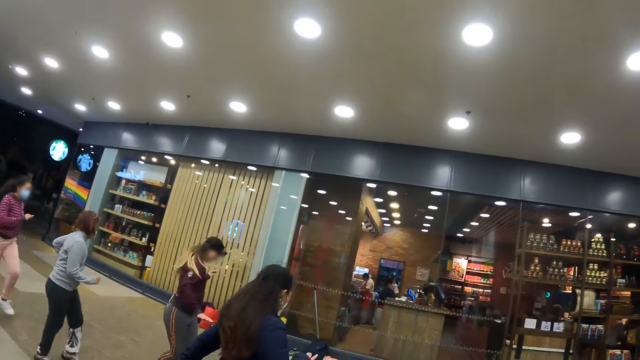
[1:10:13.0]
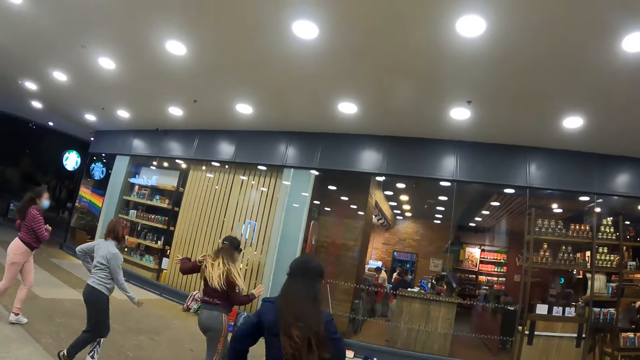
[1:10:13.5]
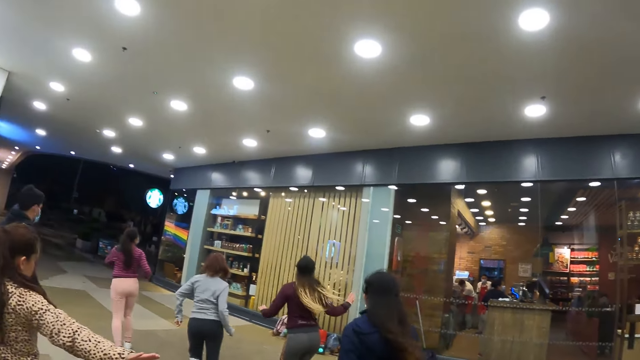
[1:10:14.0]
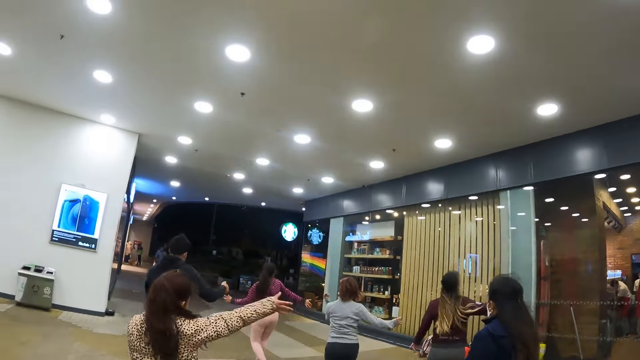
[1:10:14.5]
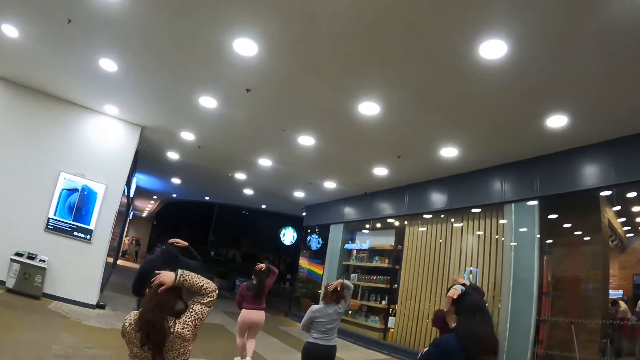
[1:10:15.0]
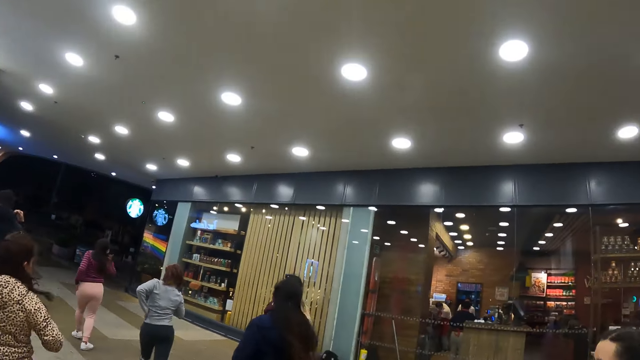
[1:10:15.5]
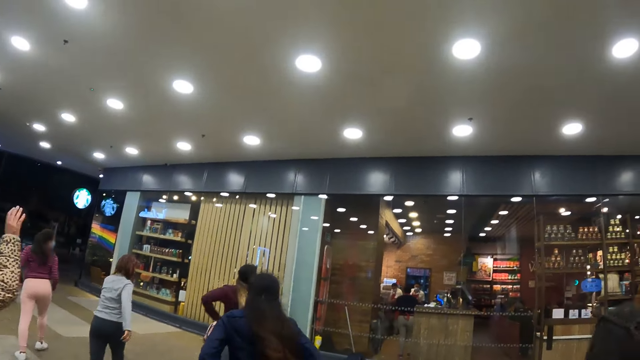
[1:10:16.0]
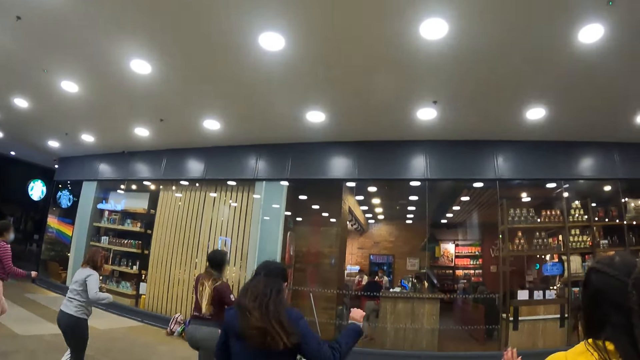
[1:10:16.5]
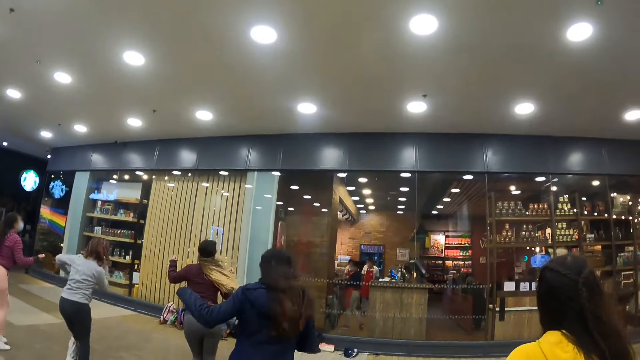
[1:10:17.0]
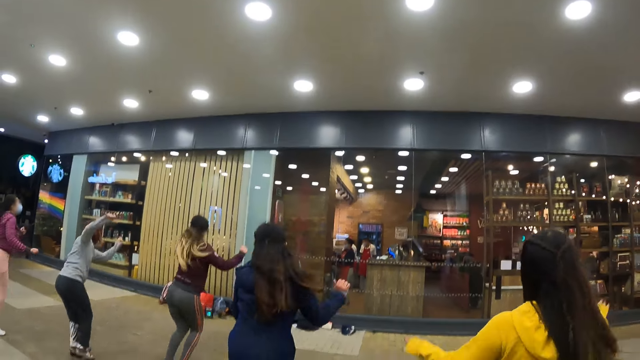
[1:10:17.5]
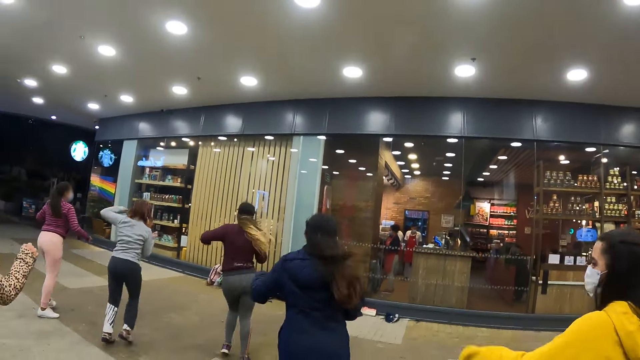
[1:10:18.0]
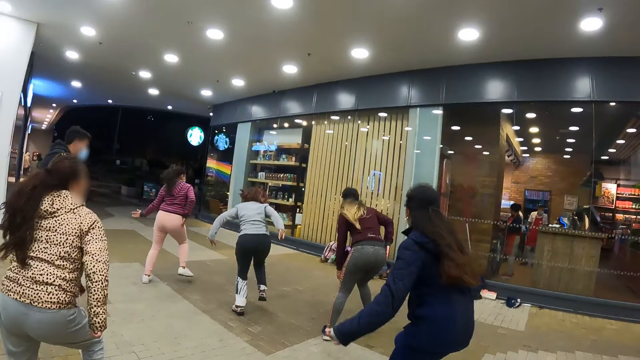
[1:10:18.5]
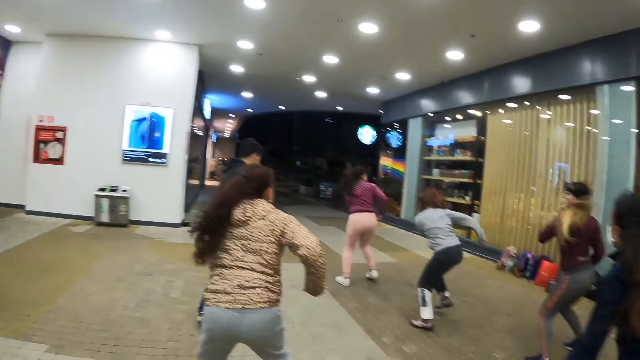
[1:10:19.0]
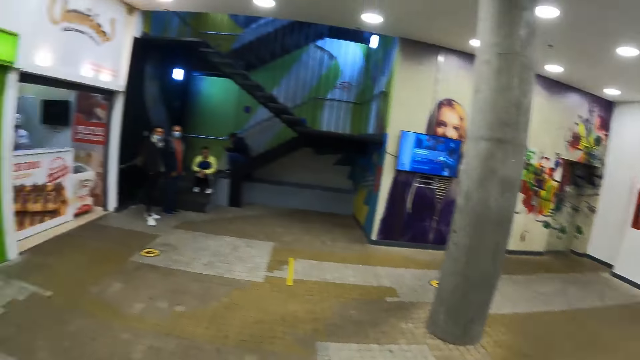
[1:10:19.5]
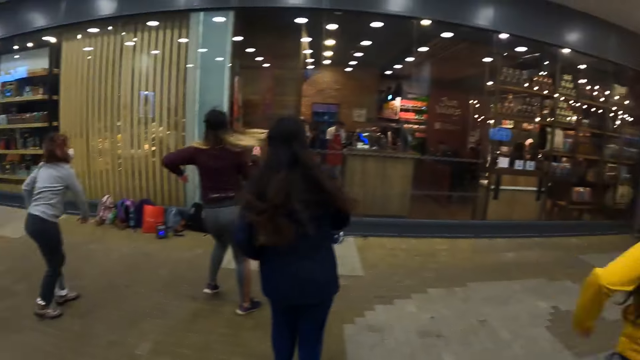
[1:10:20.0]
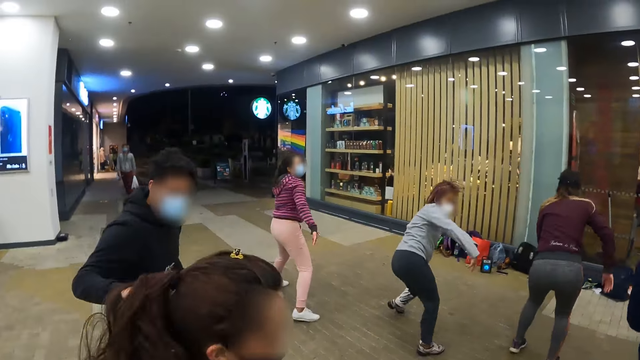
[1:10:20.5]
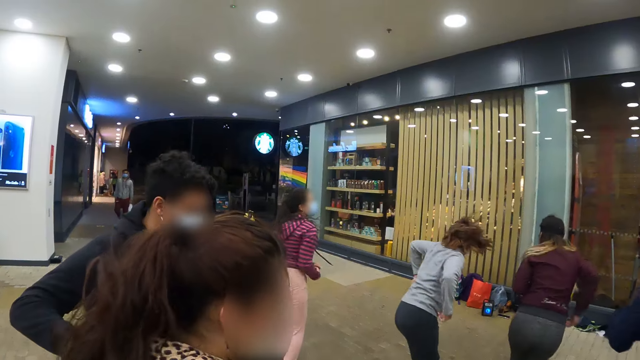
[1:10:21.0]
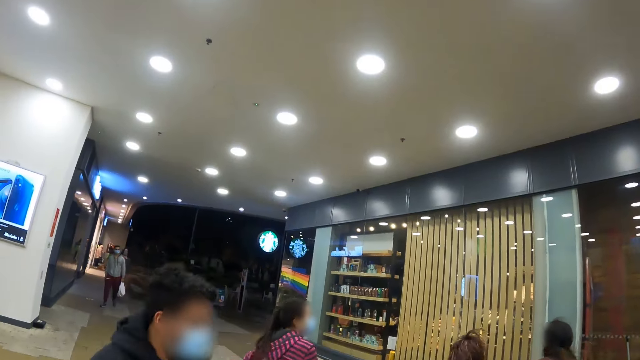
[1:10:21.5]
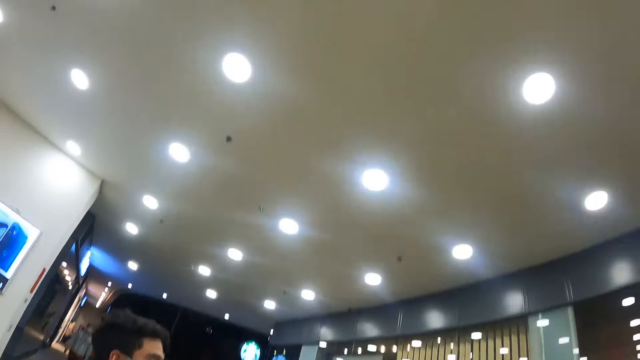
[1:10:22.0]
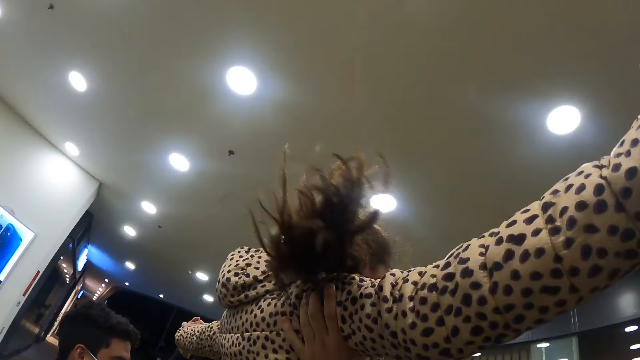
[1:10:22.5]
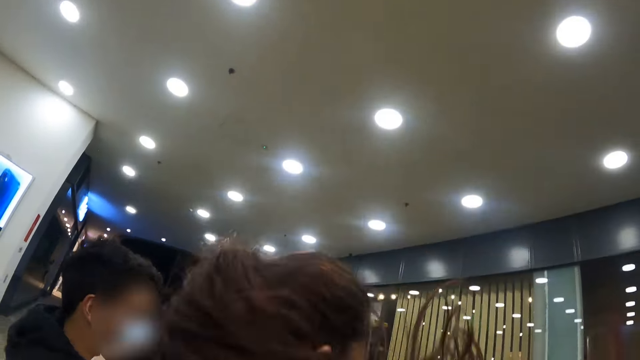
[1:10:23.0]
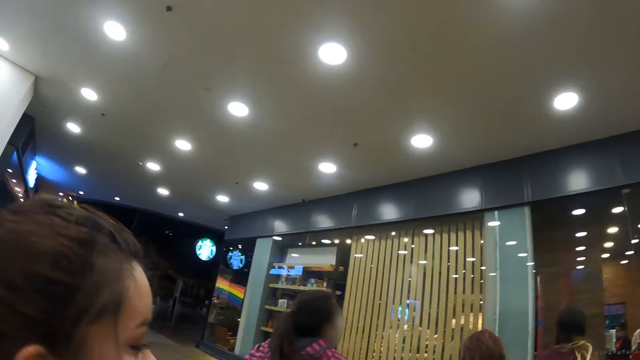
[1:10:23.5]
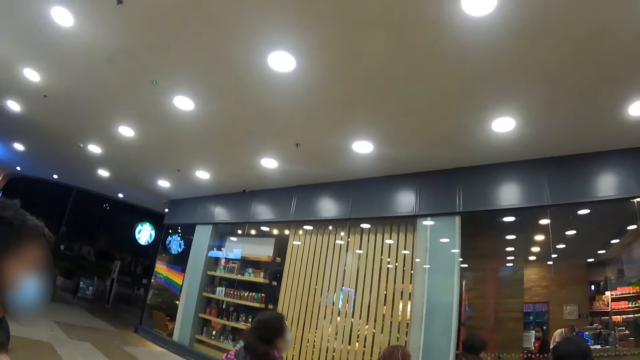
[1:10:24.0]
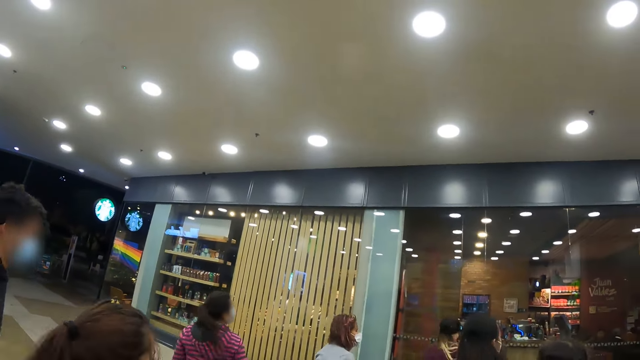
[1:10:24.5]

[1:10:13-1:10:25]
A woman dances. Another woman dances.

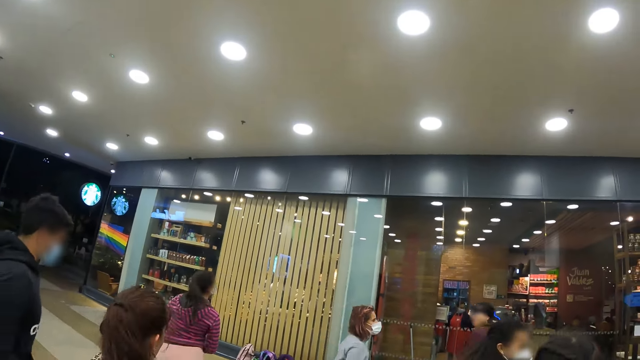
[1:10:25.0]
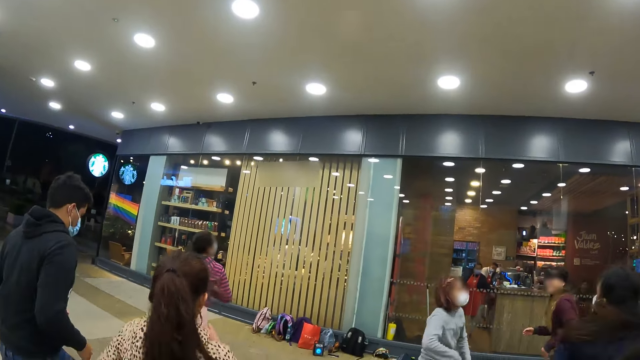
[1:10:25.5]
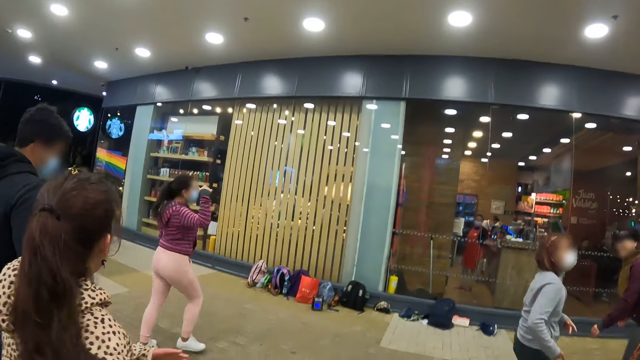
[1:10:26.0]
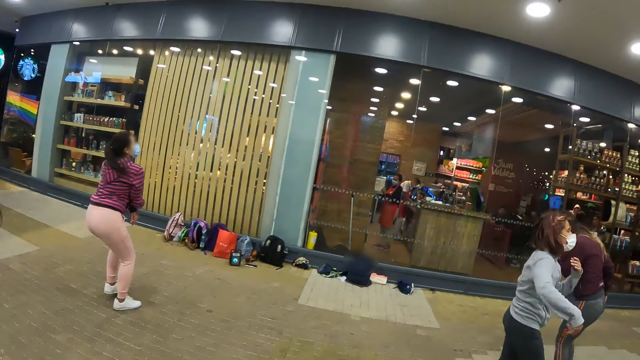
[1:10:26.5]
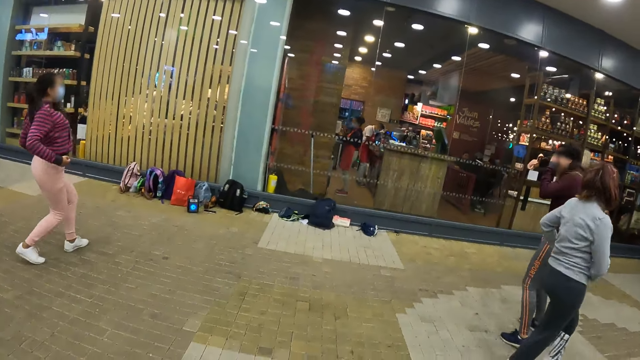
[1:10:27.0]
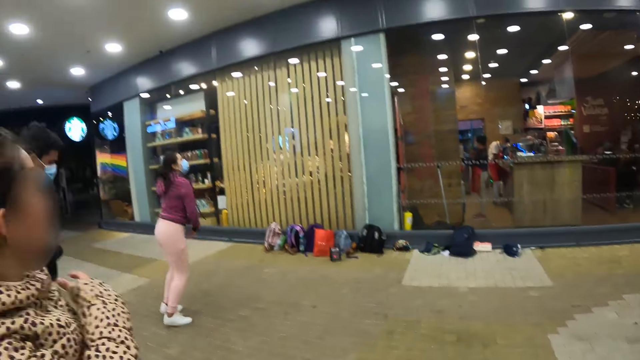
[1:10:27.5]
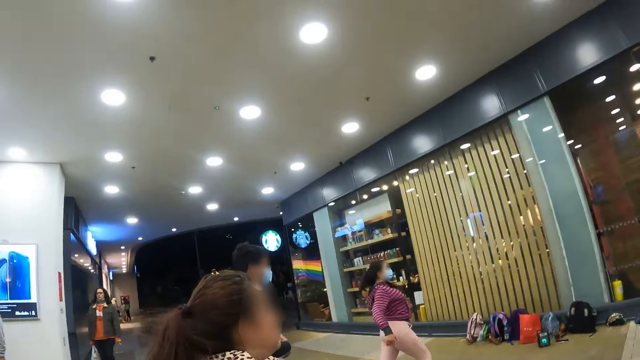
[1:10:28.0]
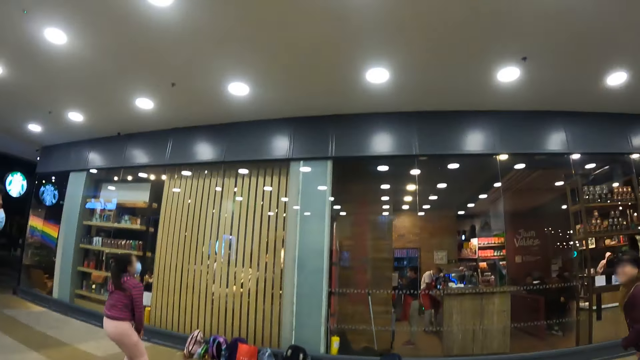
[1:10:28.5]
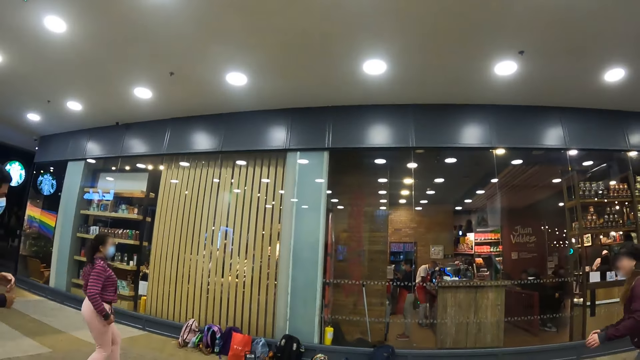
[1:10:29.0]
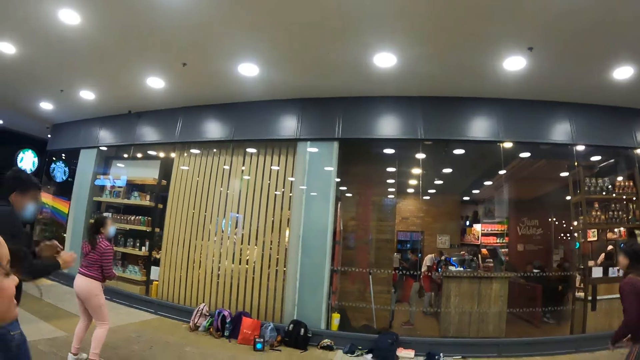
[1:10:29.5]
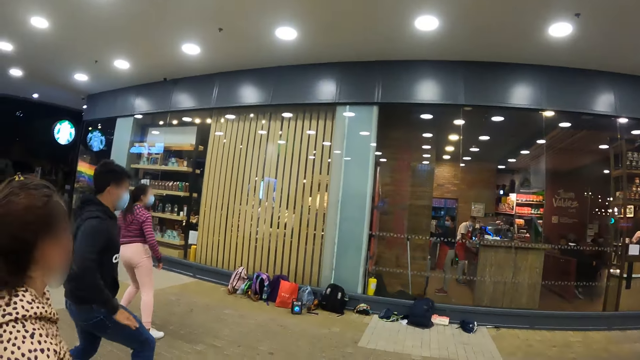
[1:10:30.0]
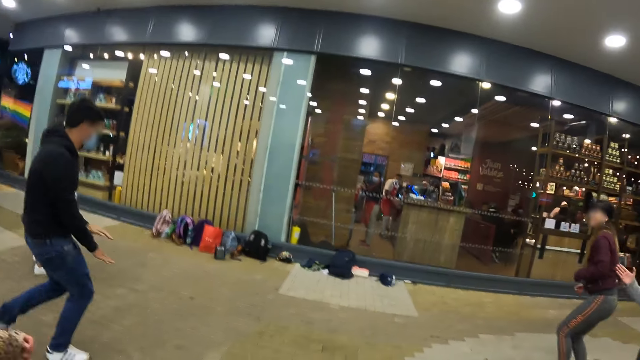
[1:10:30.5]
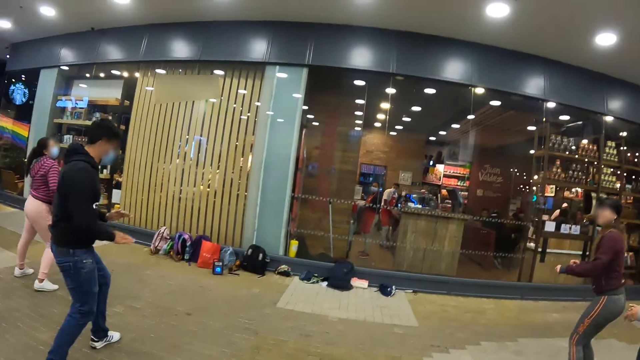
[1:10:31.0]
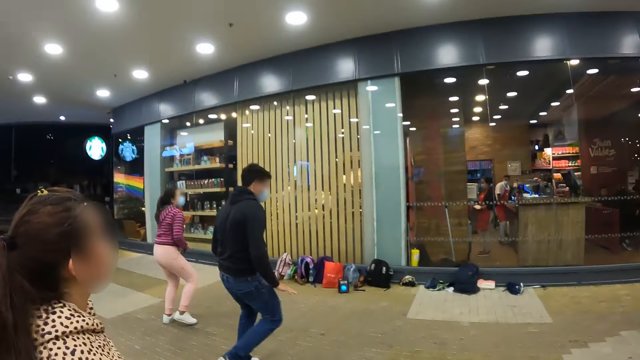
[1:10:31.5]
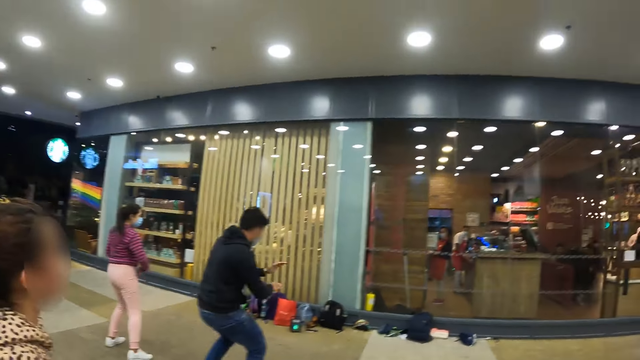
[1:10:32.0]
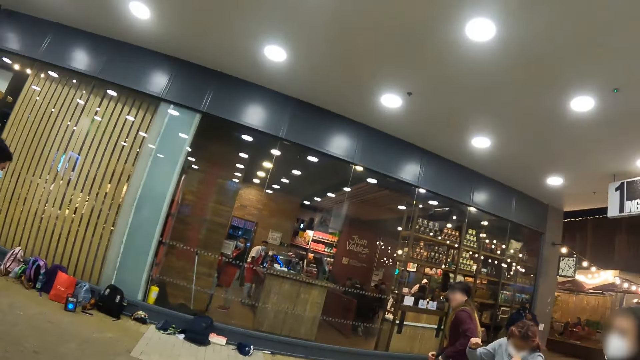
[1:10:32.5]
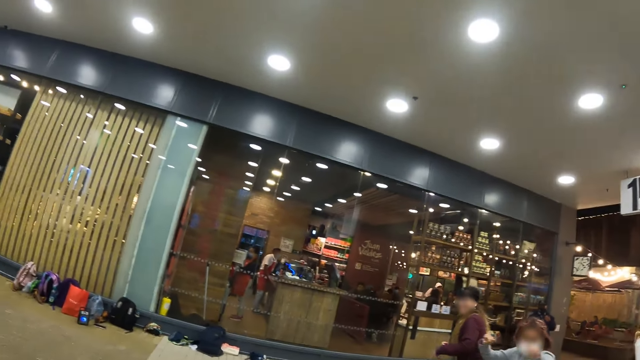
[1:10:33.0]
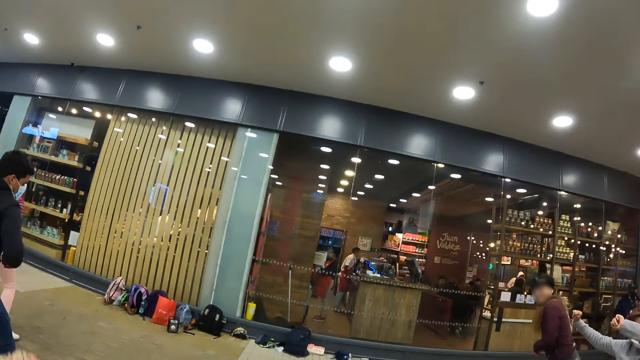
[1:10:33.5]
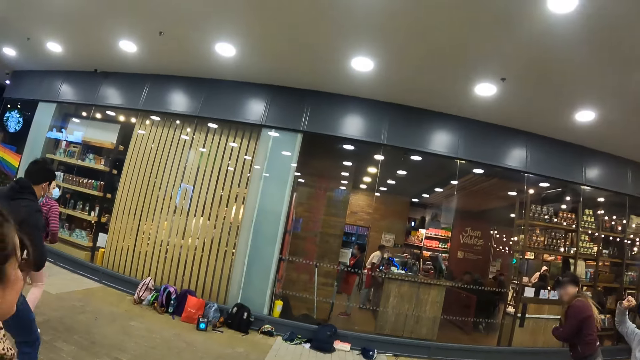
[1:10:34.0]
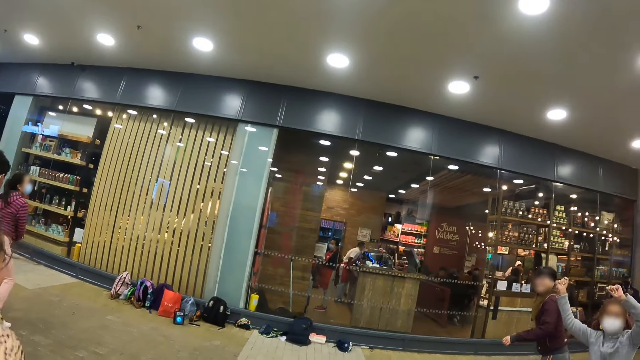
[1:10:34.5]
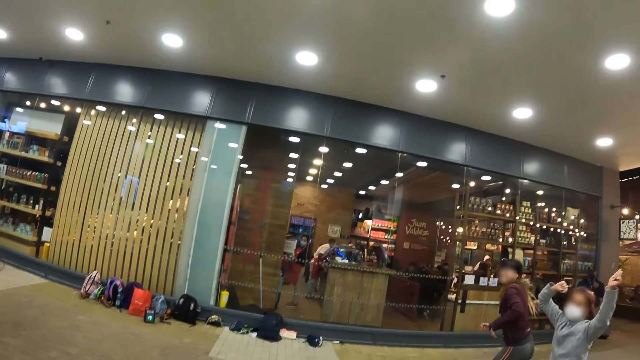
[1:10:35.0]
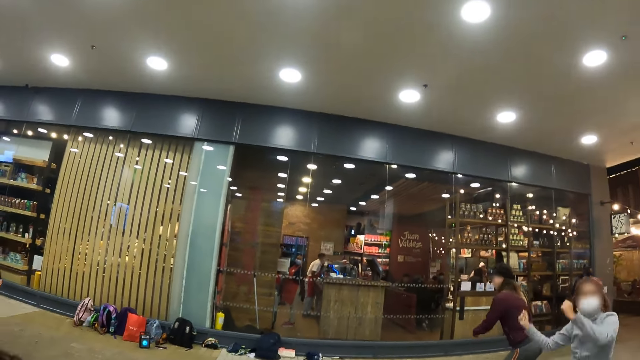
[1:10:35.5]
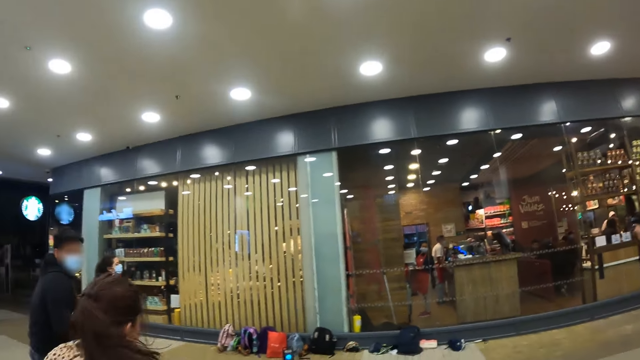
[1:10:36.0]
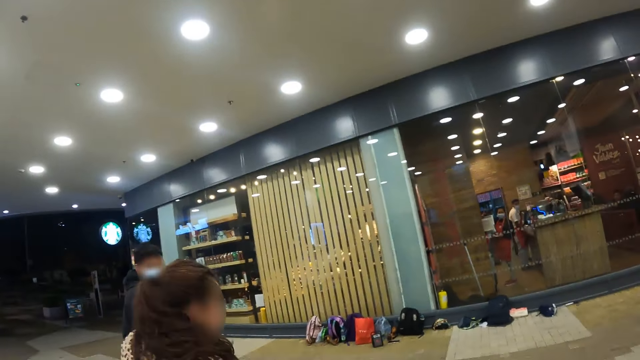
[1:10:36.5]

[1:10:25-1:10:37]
A woman dances. A man dances.
